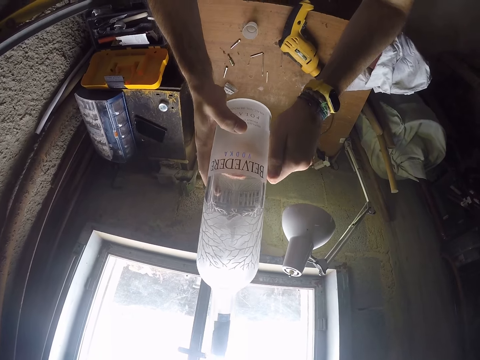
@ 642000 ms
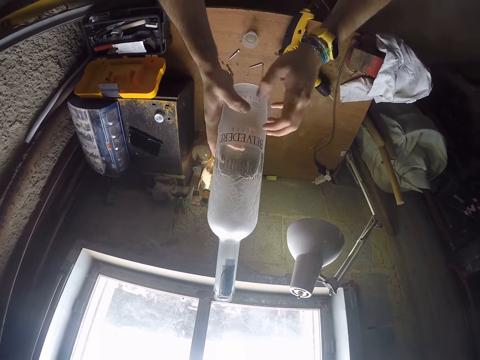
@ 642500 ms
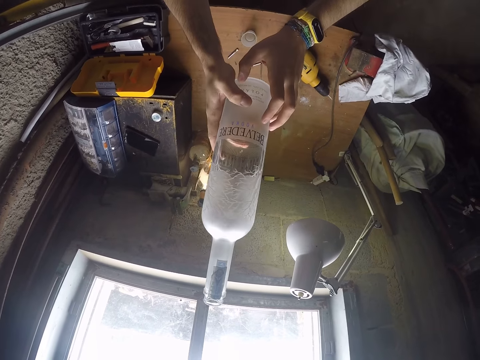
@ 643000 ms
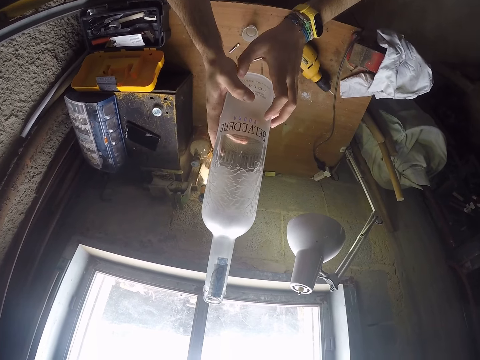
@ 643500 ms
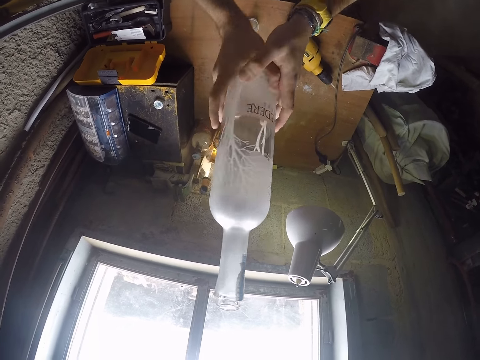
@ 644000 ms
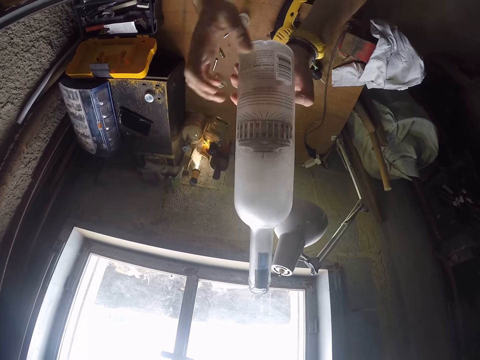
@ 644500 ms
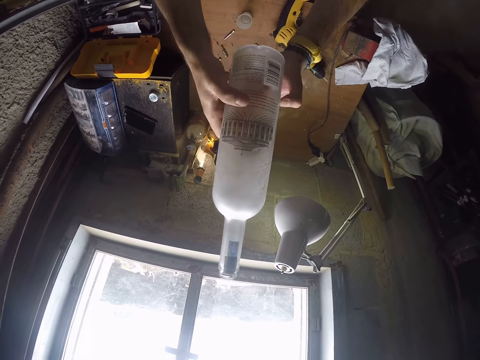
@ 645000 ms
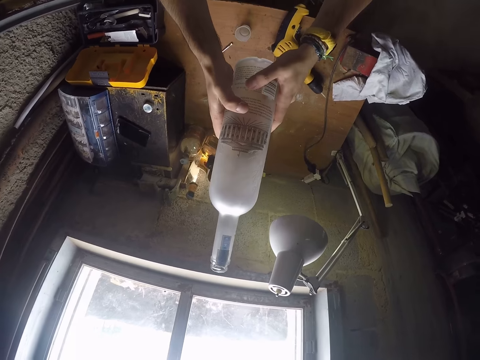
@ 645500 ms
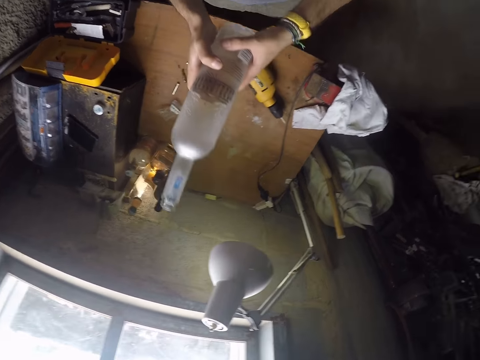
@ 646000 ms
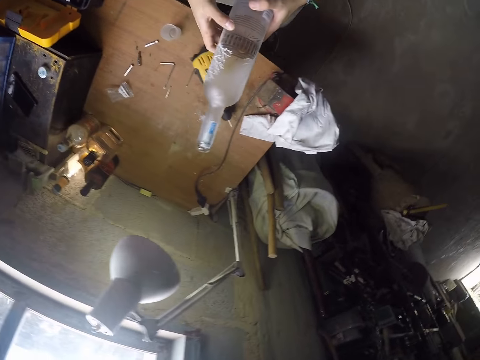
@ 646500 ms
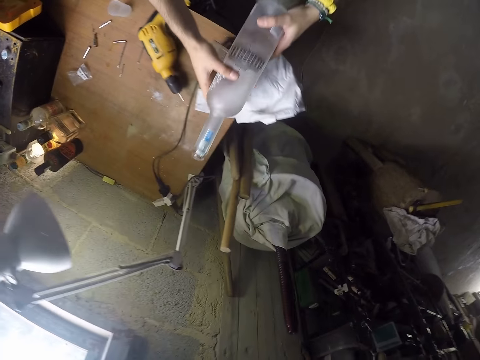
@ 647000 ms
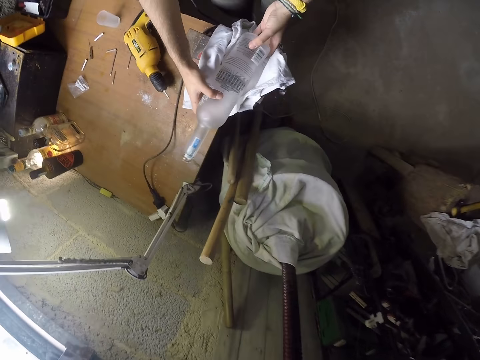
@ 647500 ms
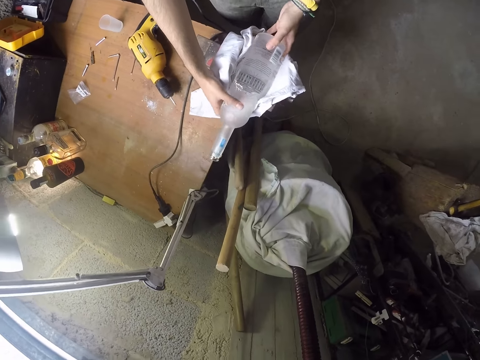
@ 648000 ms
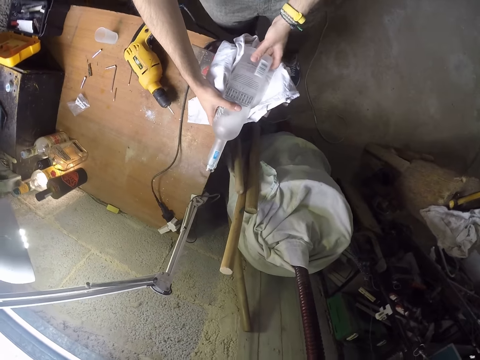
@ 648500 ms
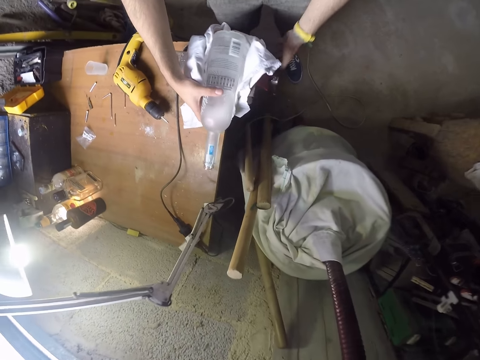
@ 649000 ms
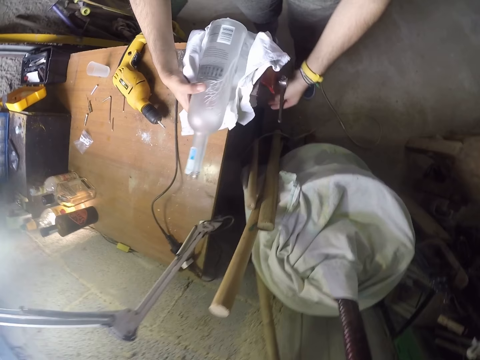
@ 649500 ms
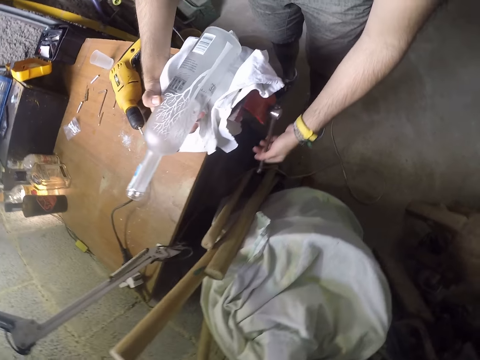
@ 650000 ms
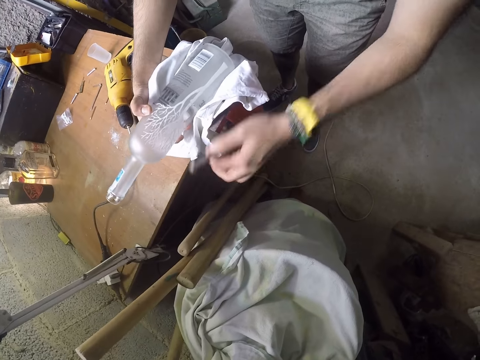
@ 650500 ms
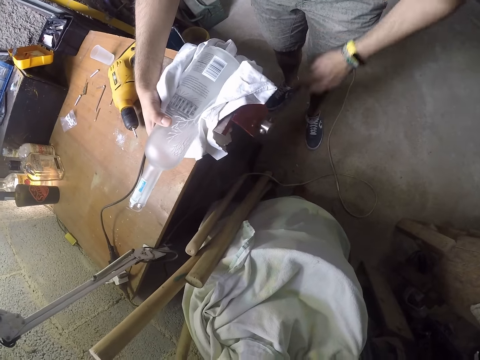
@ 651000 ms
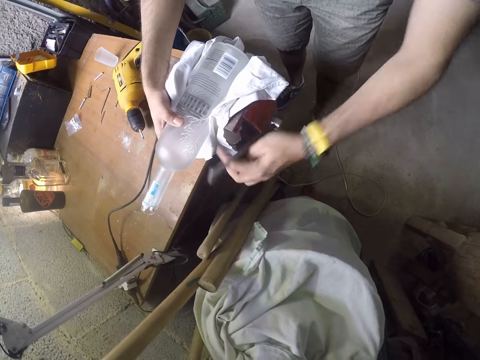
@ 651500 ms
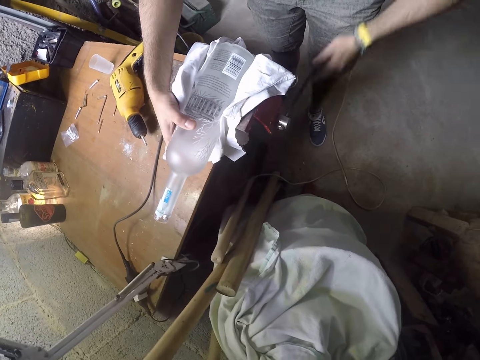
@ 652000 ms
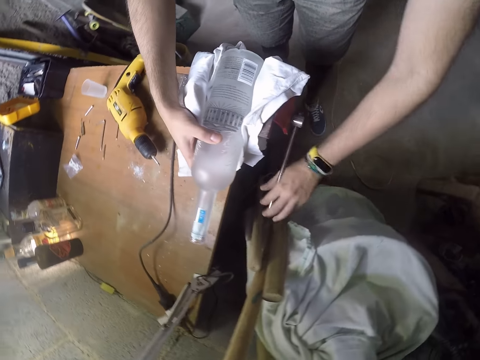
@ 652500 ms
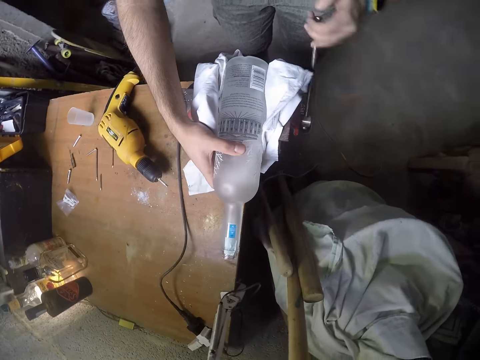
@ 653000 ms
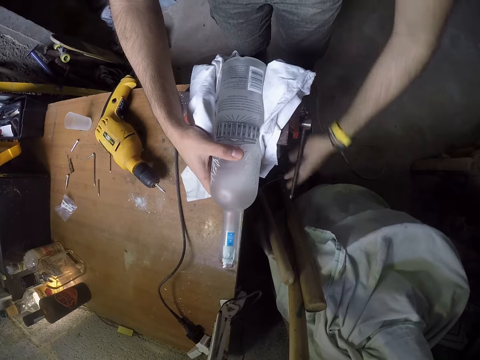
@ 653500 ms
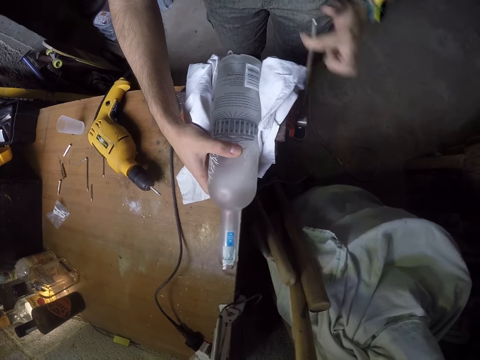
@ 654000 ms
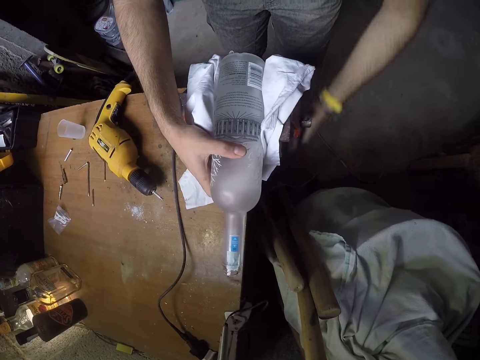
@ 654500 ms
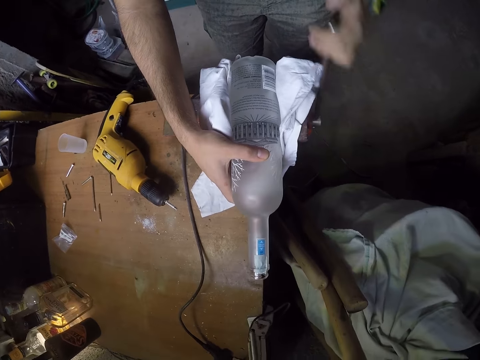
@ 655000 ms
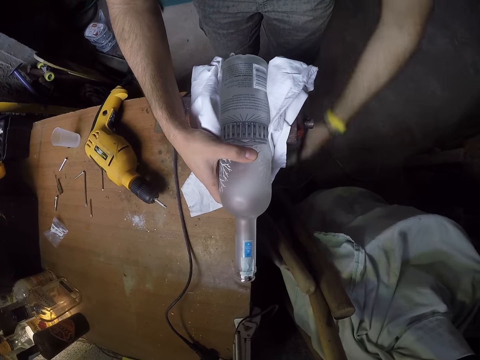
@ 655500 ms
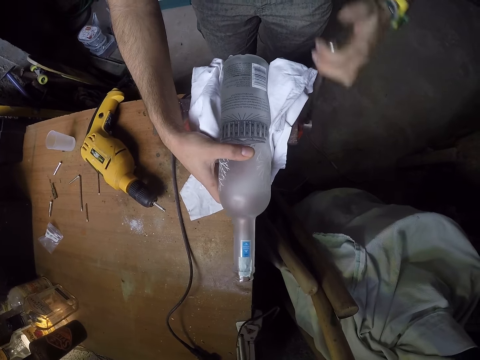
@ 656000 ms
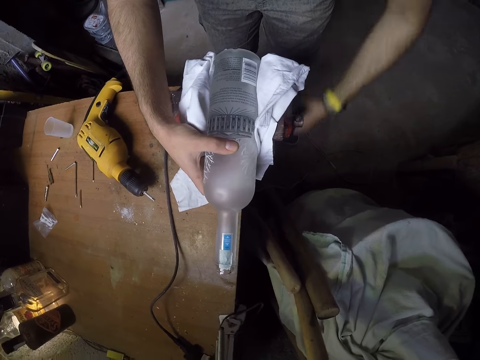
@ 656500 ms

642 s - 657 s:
The camera wearer places the bottle on the white cloth on the bottle labeling machine or table clamp with both hands. He wheels the handle of the bottle labeling machine with his left hand. He holds the bottle with his right hand. He secures the bottle to the table clamp.

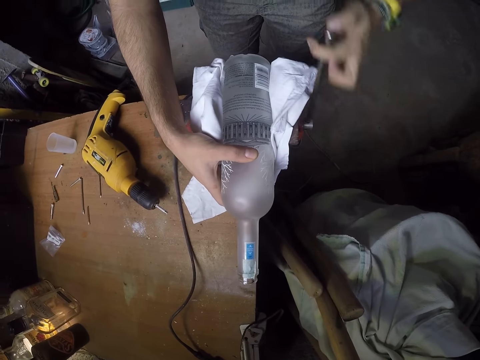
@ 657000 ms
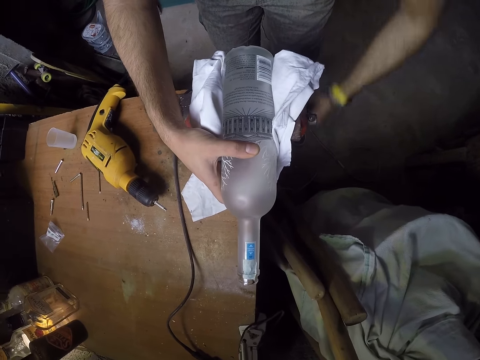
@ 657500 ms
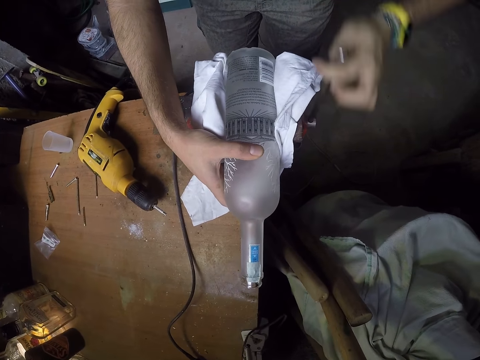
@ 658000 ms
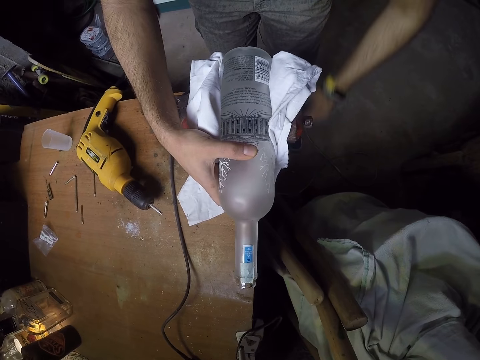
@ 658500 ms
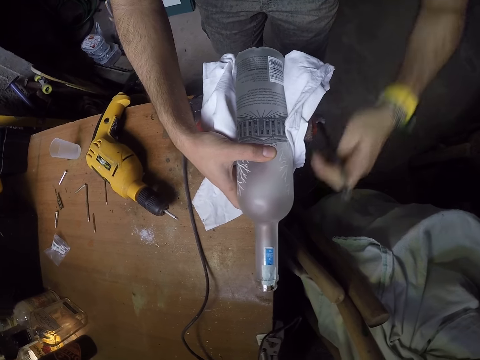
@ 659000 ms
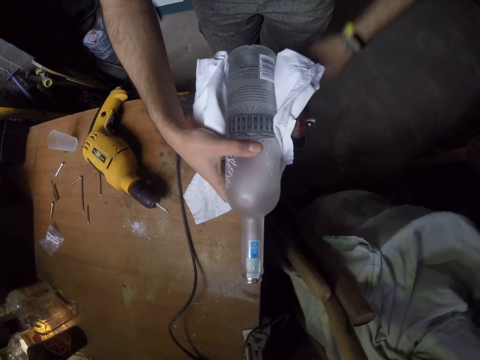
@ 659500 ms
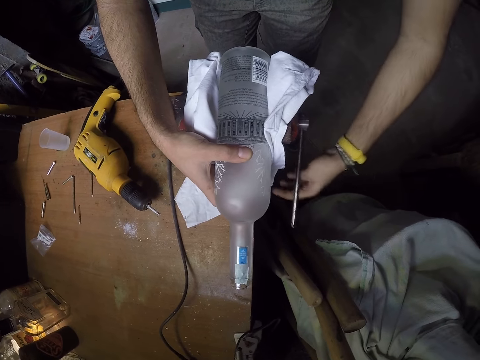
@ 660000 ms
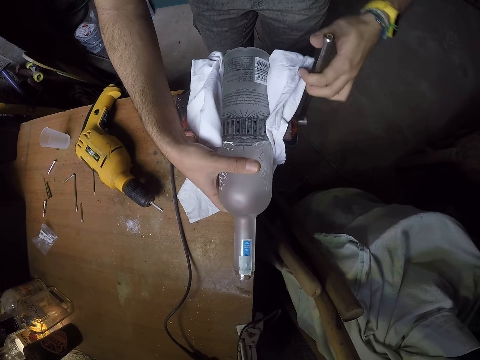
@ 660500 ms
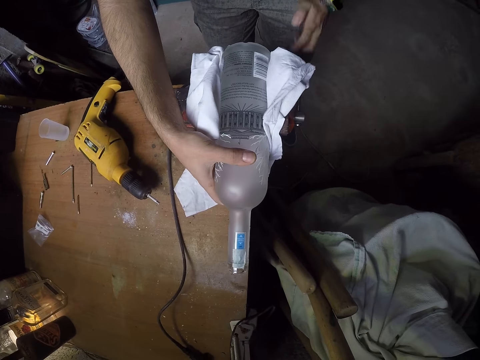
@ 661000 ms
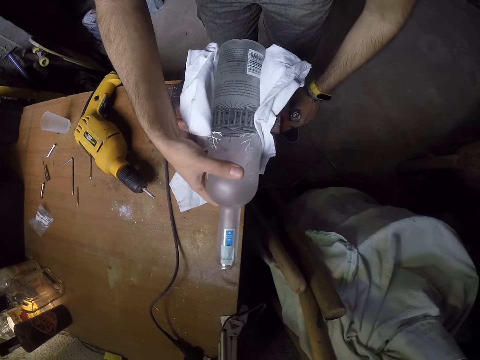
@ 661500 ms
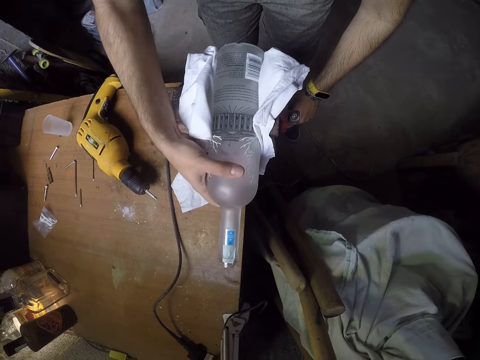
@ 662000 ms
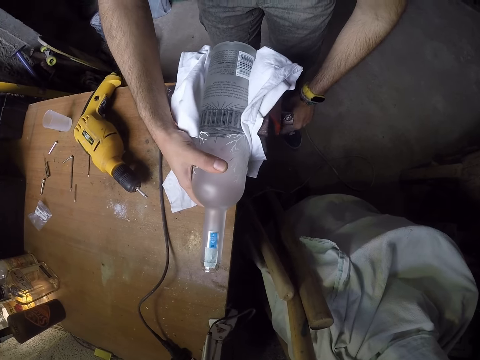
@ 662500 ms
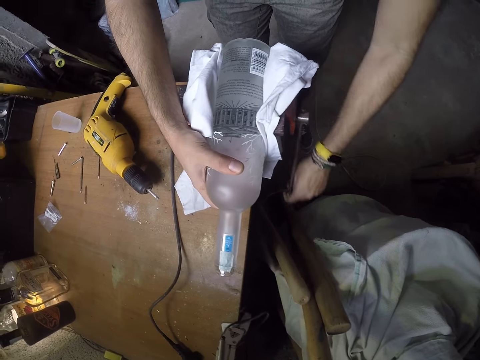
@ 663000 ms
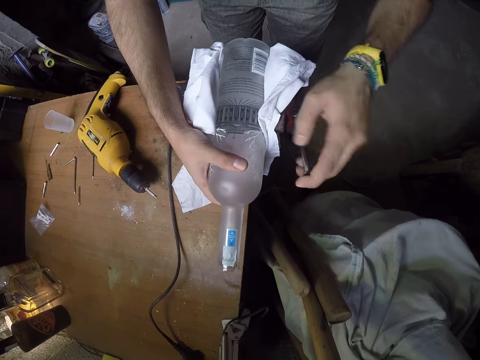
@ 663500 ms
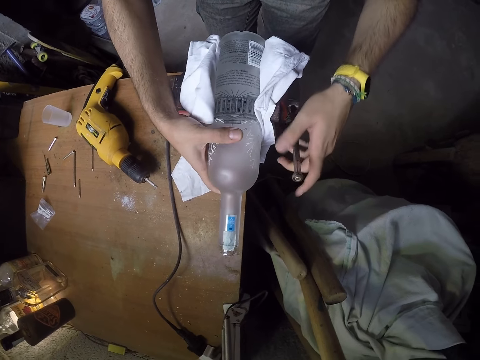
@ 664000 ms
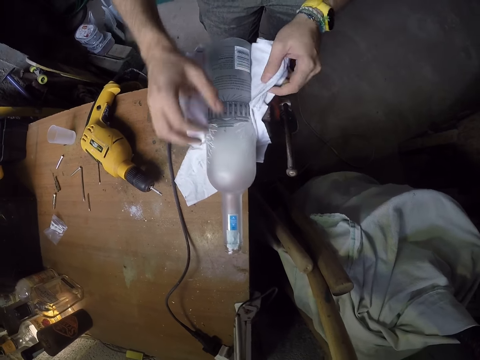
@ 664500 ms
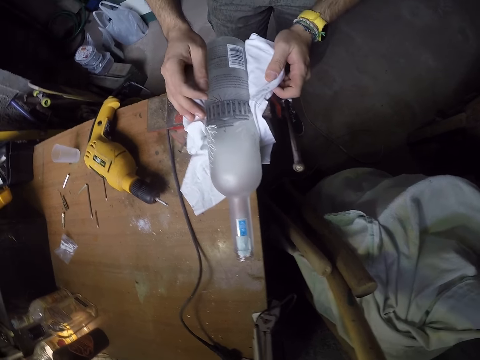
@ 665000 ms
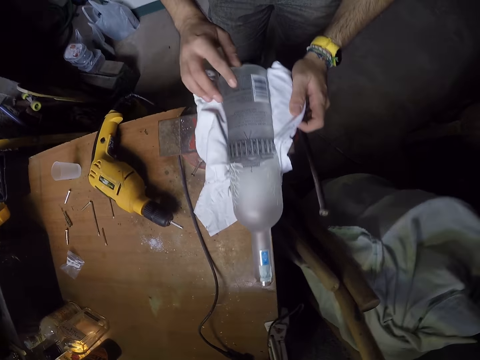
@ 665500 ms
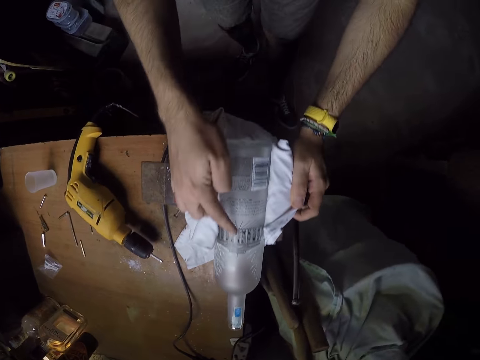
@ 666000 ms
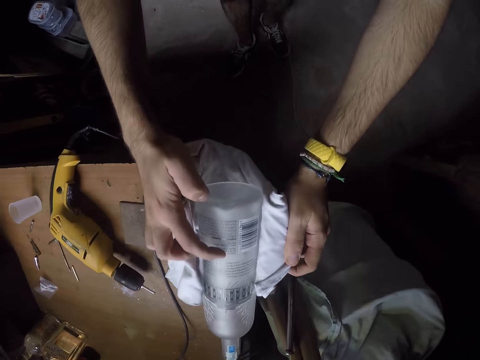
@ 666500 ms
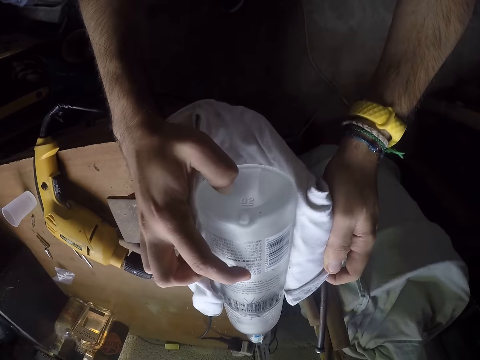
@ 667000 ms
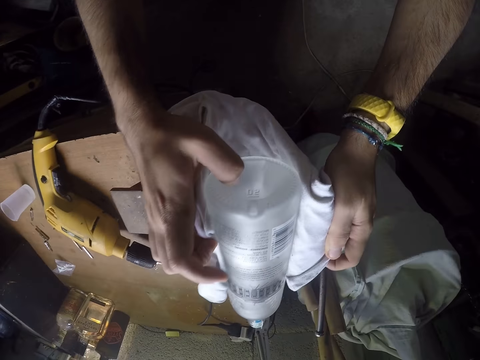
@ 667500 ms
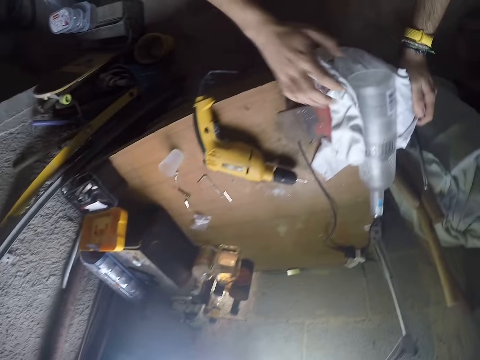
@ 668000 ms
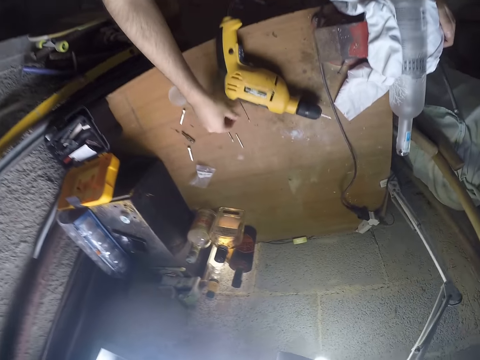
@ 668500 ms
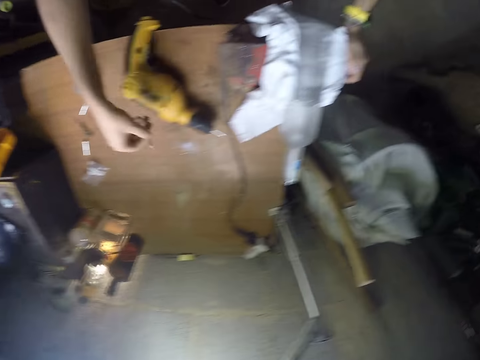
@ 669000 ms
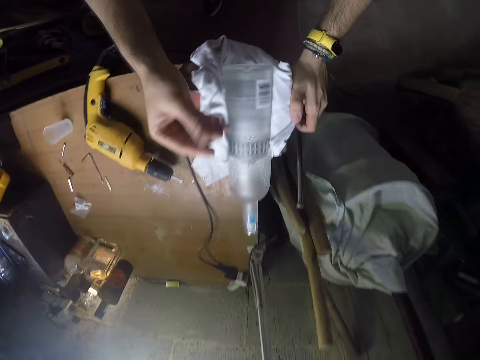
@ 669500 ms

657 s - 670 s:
The camera wearer holds the white cloth under the bottle with his left hand. He rubs the bottle with his right hand. He picks a chisel or drill bit from the table with his right hand.
